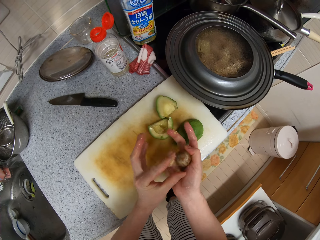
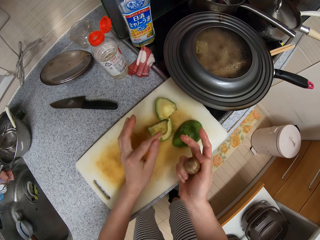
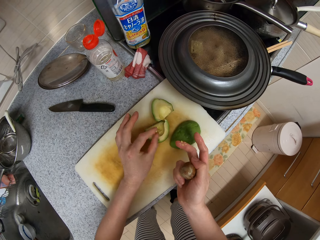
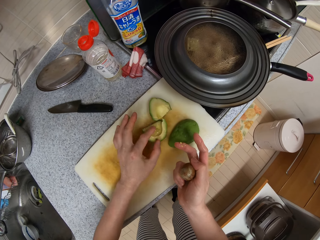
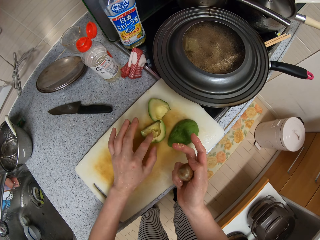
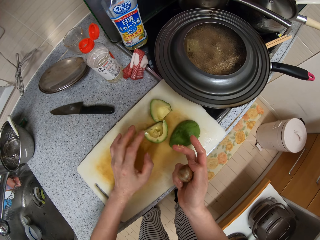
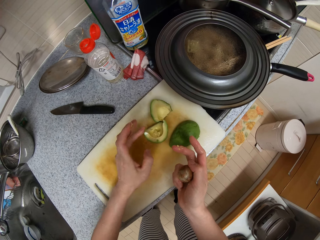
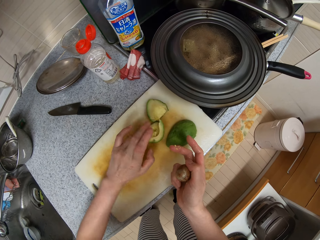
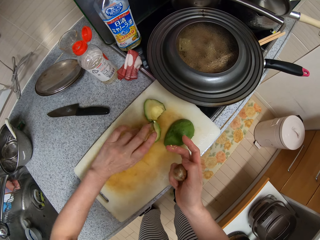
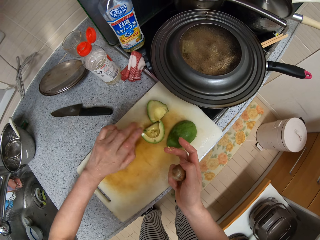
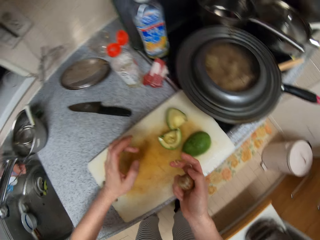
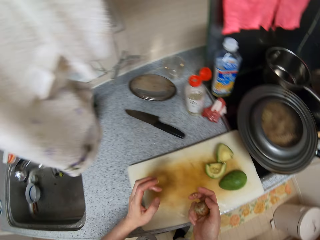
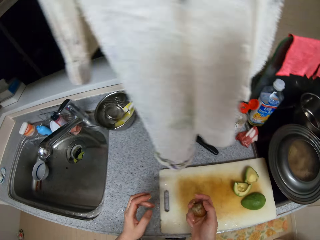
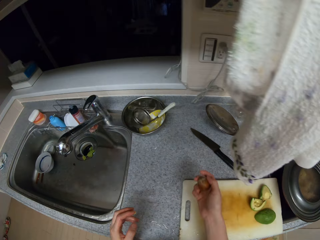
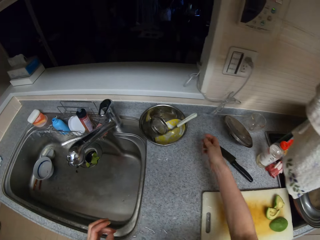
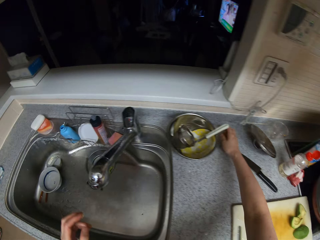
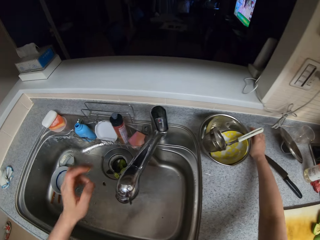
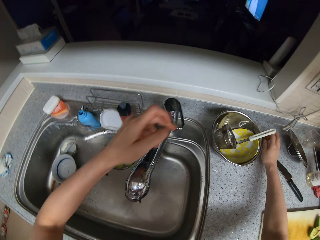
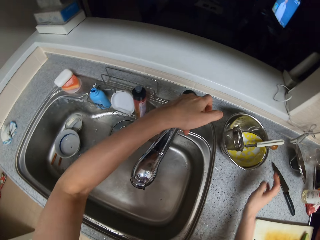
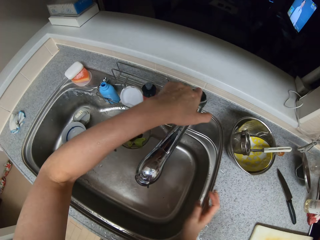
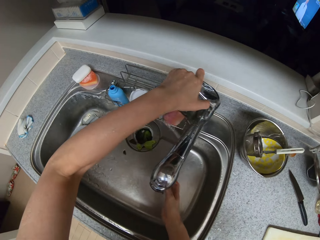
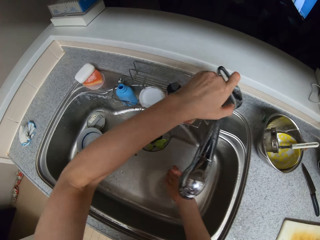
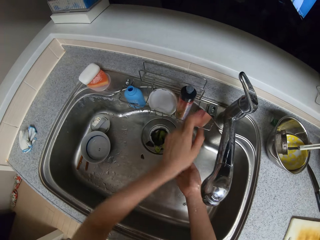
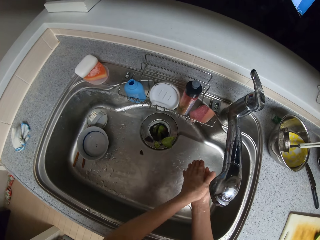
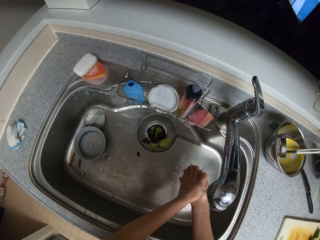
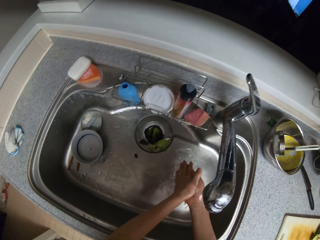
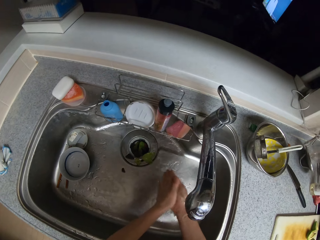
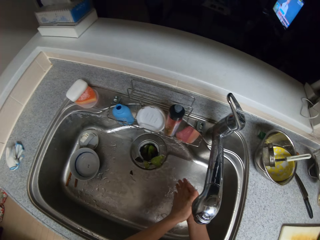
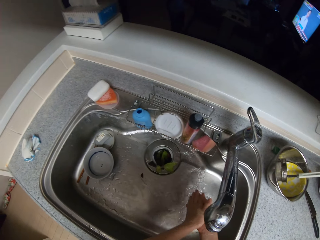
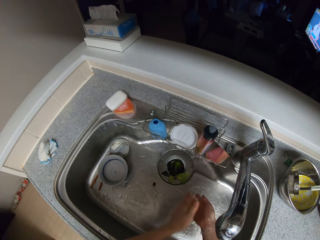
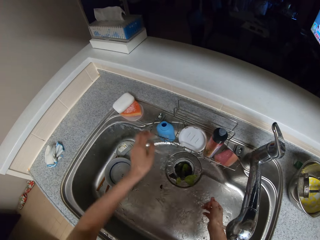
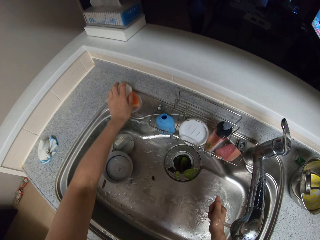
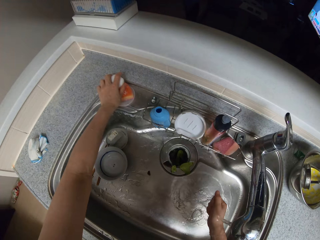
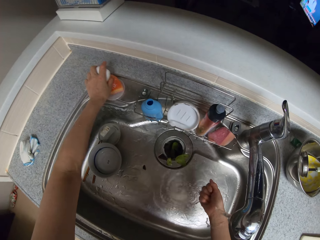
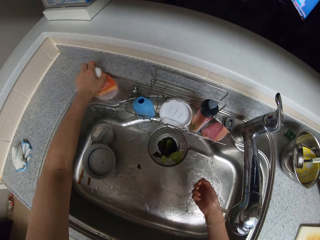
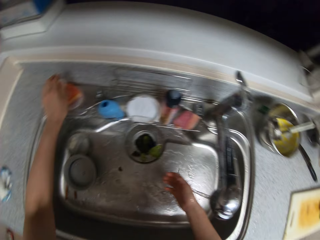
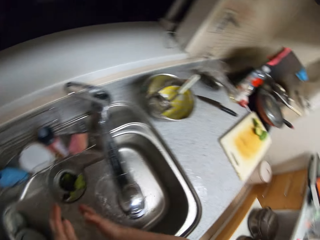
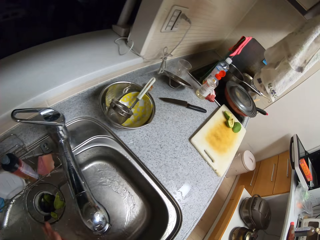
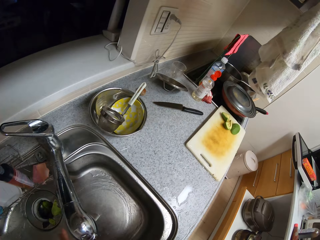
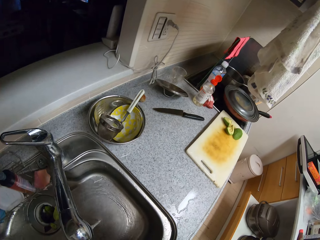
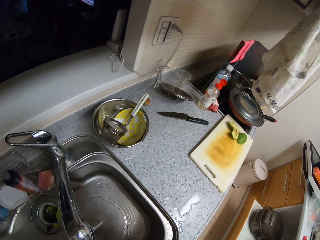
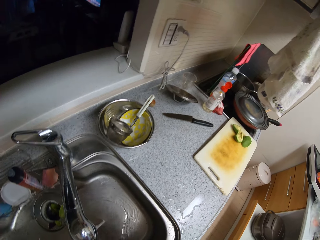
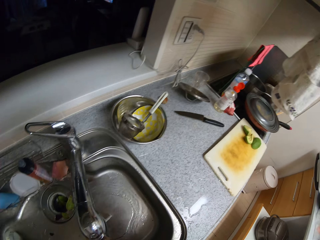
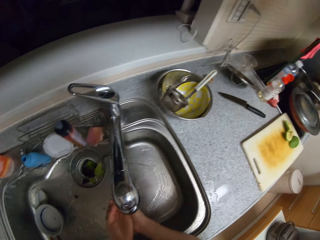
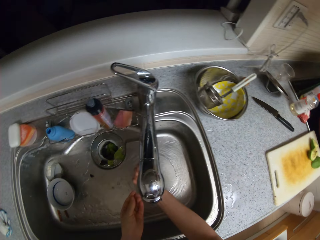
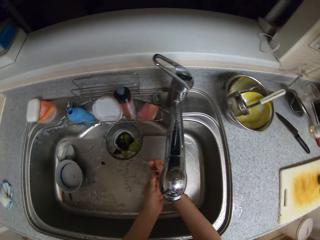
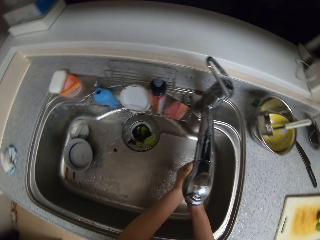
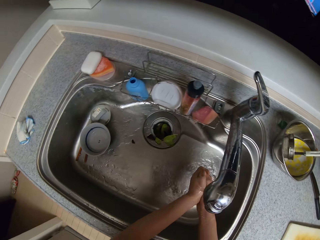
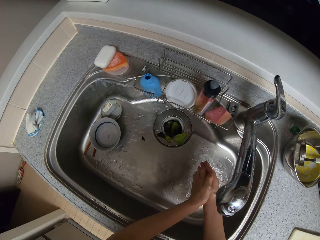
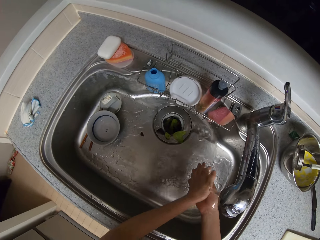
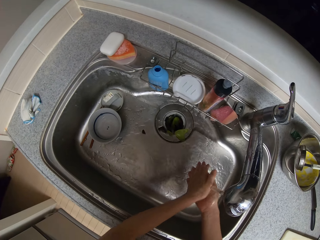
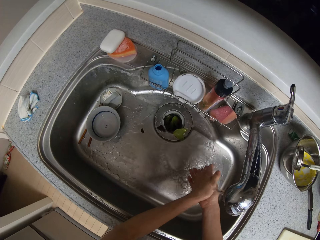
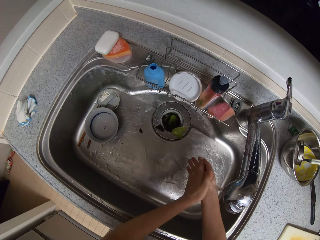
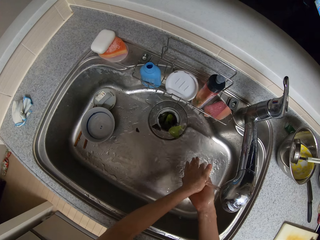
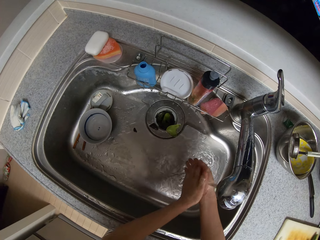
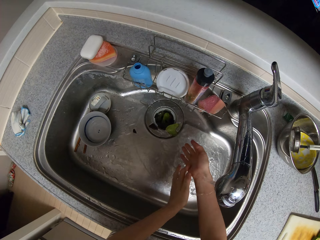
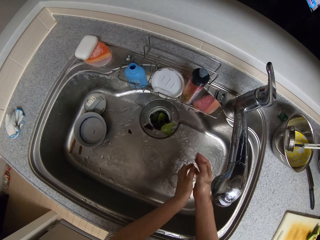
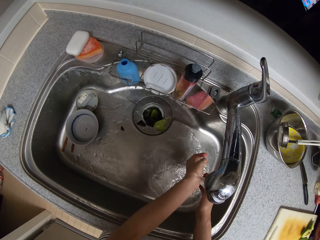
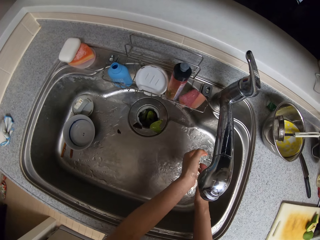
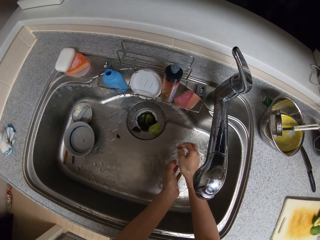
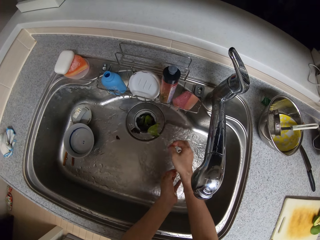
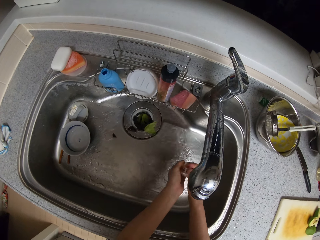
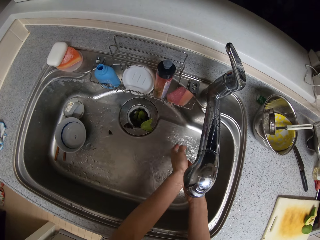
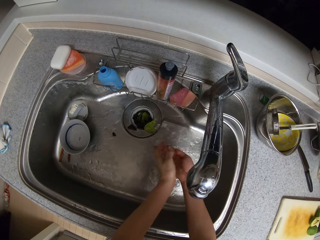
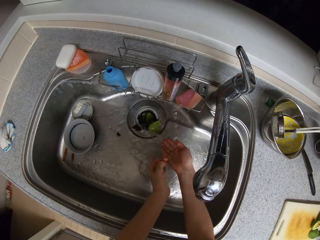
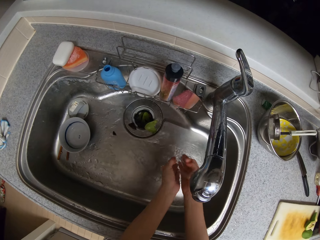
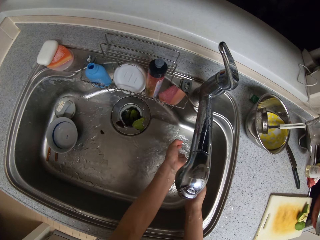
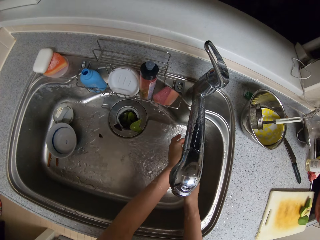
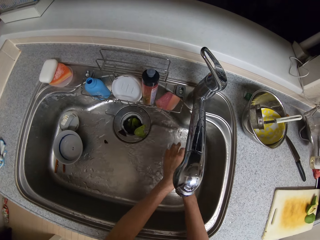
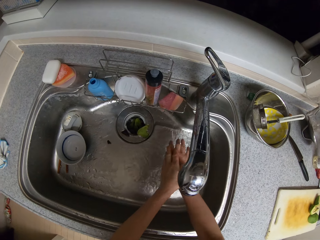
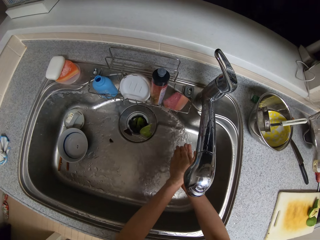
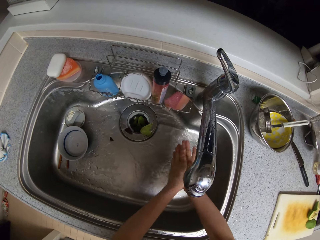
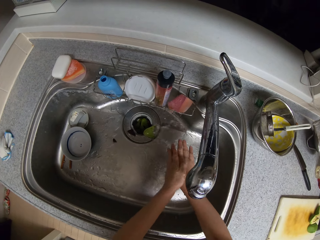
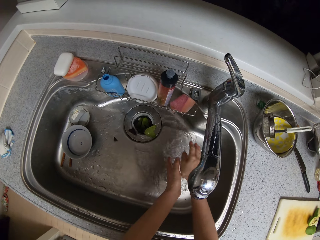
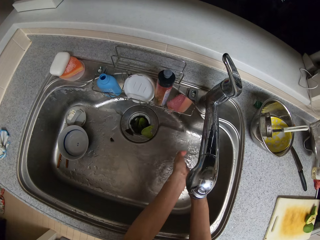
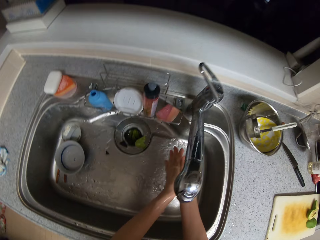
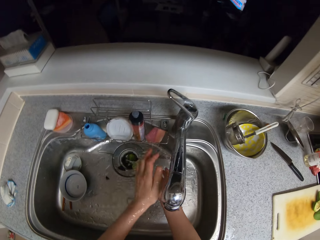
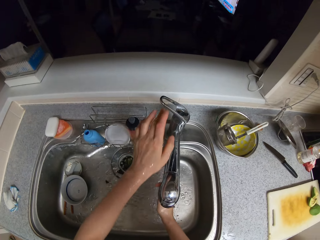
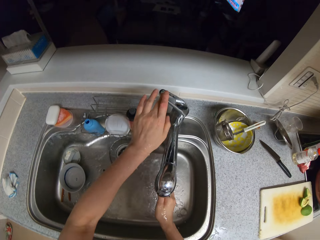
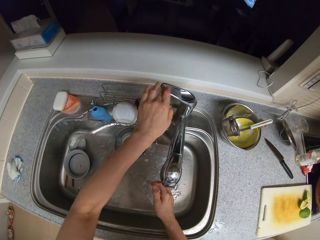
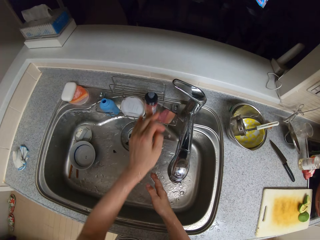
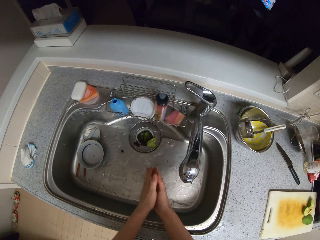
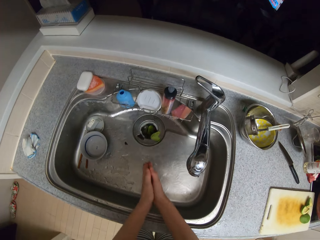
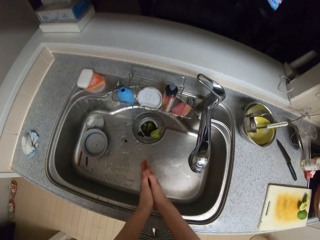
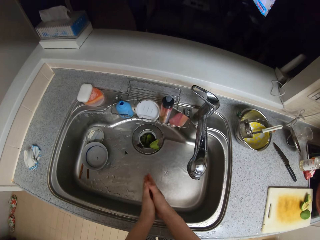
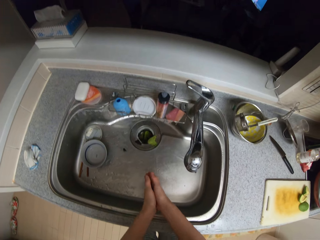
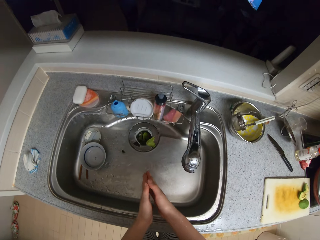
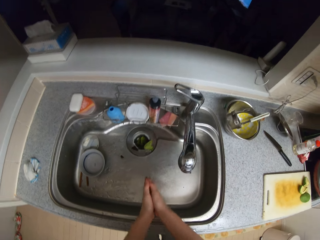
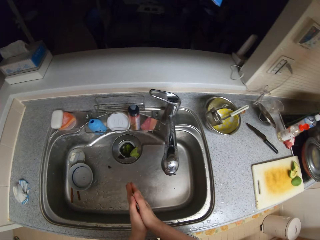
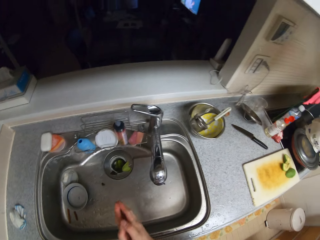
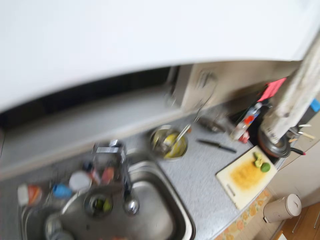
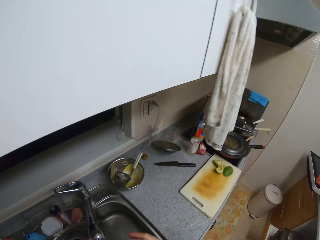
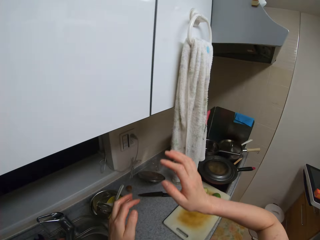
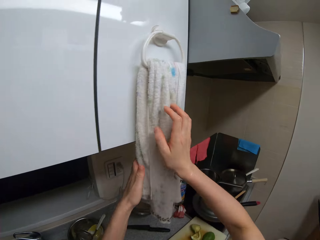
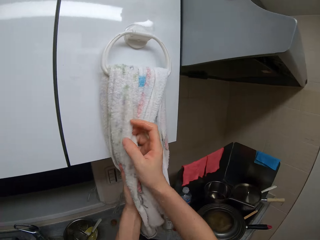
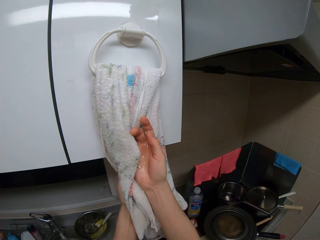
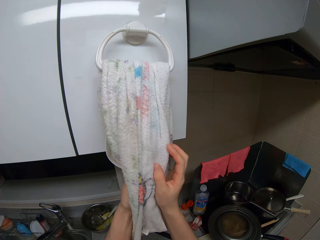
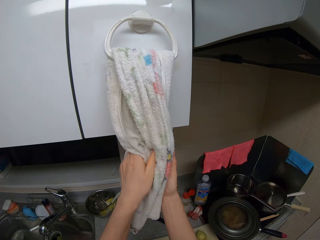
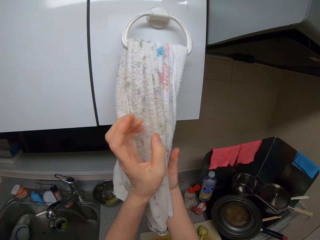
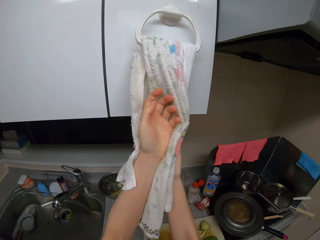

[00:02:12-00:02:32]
The camera wearer cleans the seed. She puts the seed down. She opens the tap. She rinses her hand. She touches the soap and rubs soap on her hand. She continues to wash her hand. She closes the tap. She mops her hand.

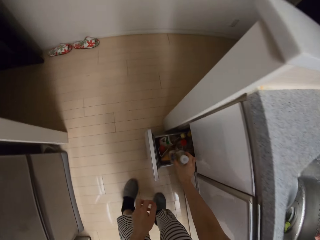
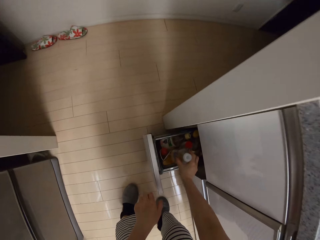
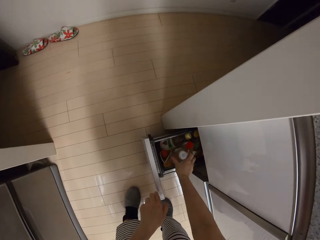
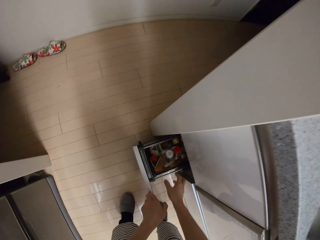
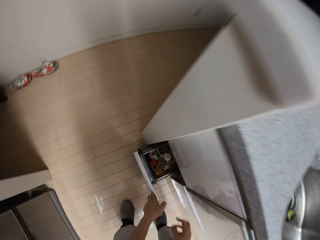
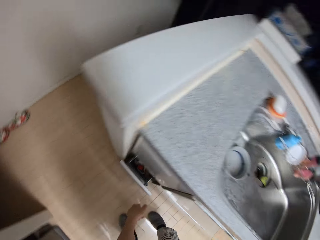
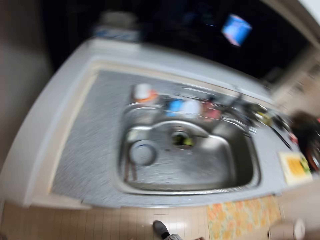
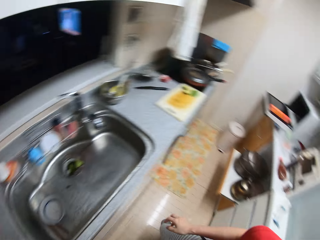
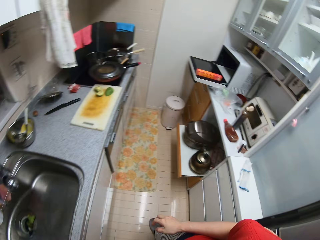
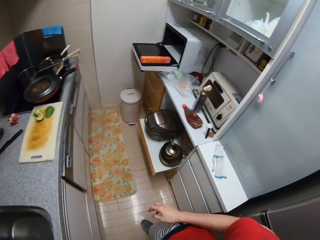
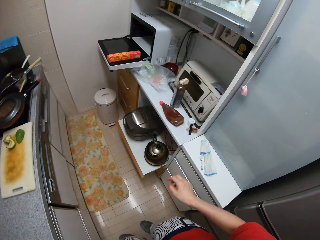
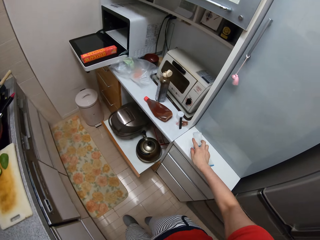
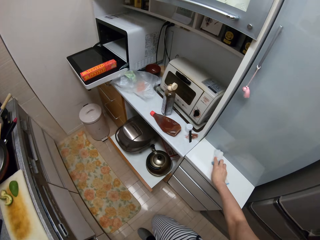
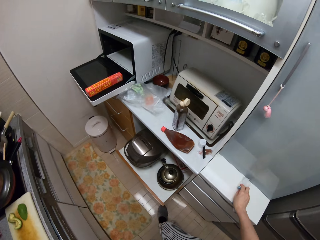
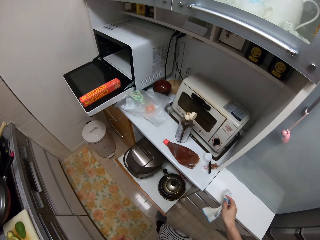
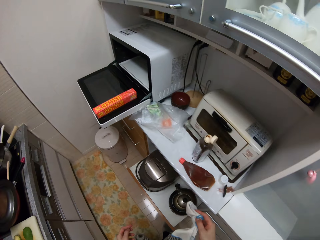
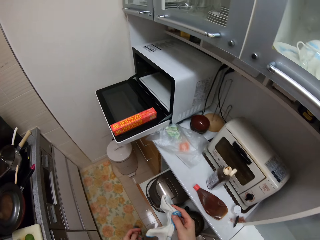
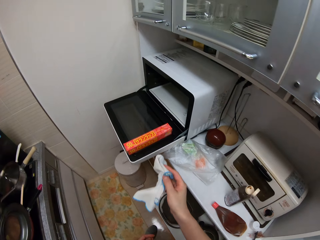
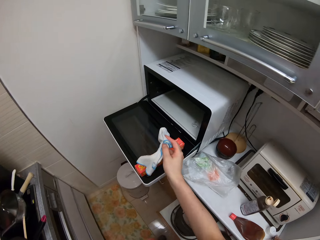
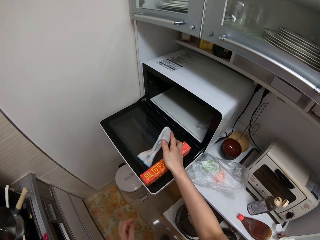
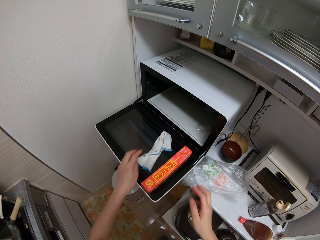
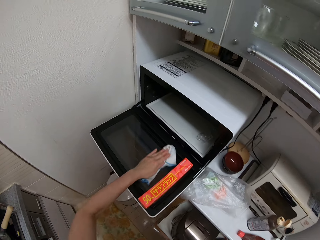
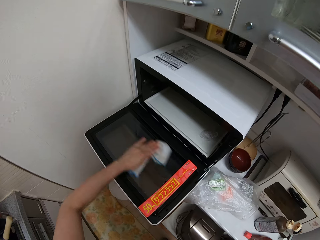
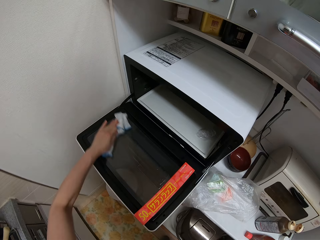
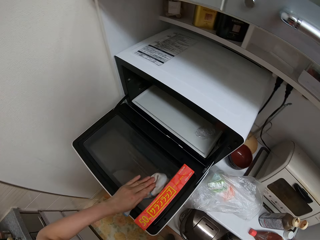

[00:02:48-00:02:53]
The camera wearer drops the bottle of vinegar in the drawer. They close the drawer. They pick up the napkin. They drop the napkin on the oven.
